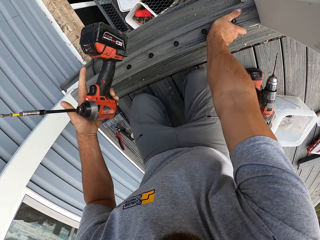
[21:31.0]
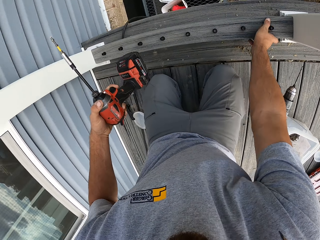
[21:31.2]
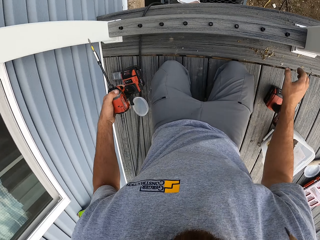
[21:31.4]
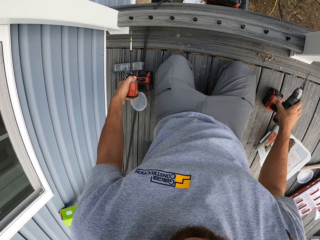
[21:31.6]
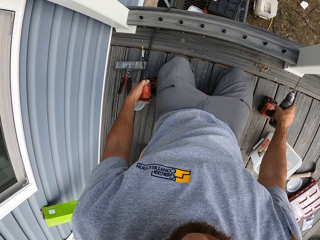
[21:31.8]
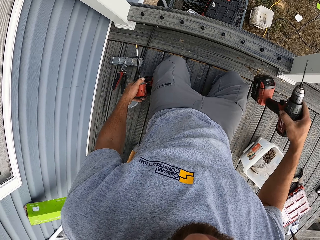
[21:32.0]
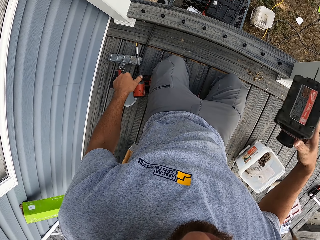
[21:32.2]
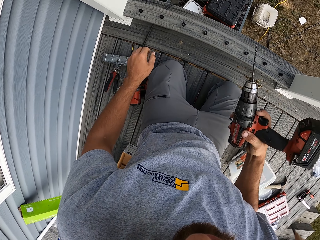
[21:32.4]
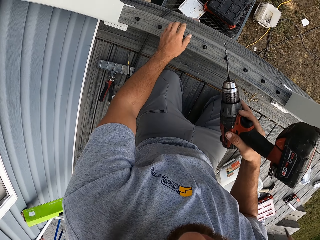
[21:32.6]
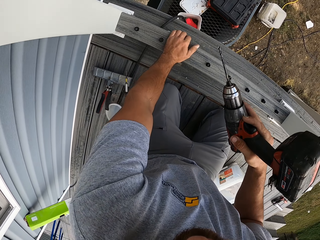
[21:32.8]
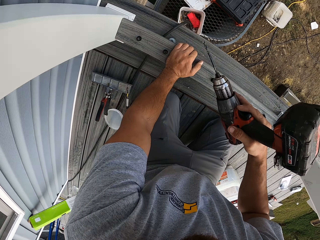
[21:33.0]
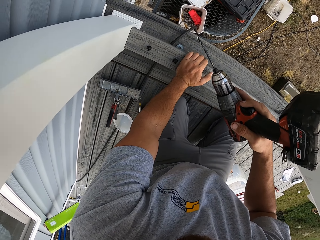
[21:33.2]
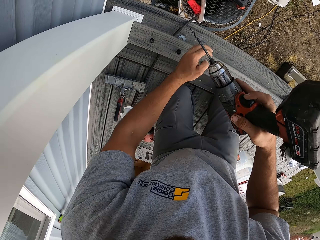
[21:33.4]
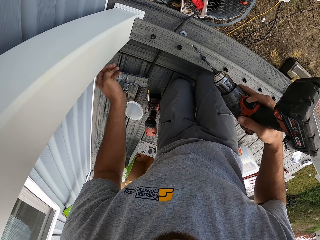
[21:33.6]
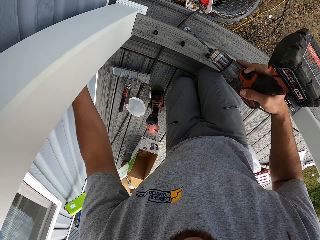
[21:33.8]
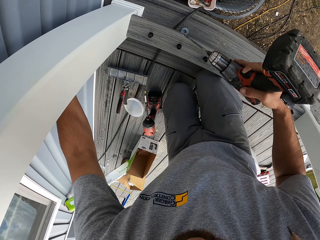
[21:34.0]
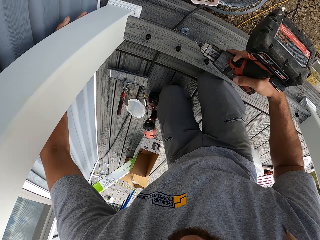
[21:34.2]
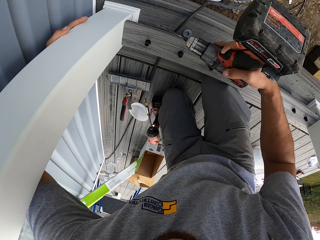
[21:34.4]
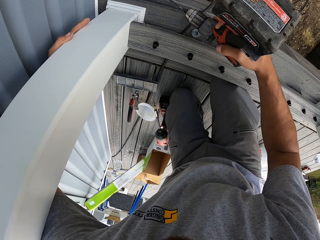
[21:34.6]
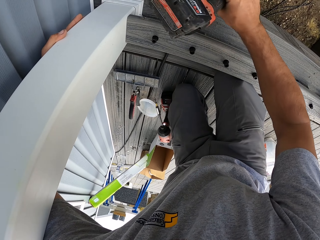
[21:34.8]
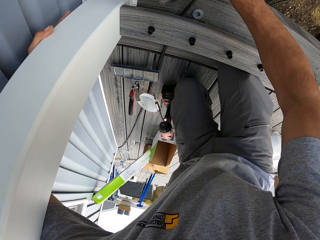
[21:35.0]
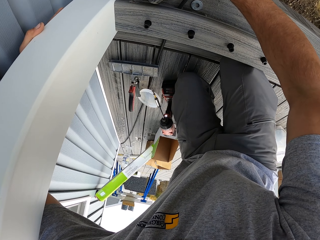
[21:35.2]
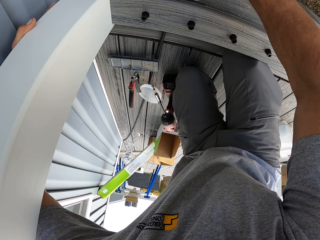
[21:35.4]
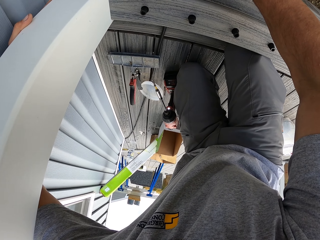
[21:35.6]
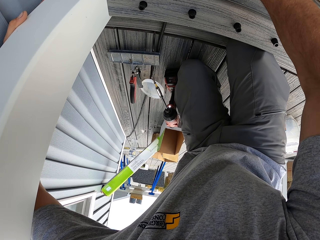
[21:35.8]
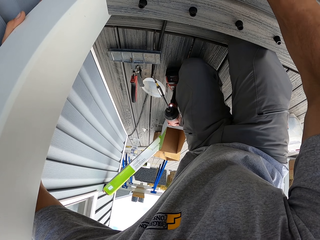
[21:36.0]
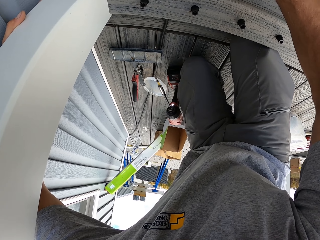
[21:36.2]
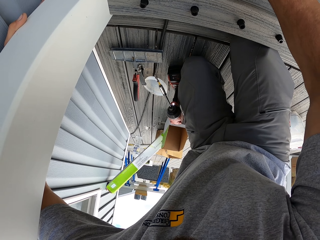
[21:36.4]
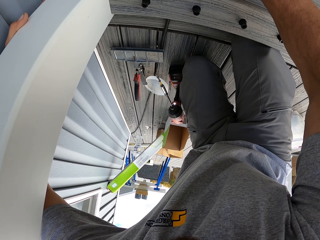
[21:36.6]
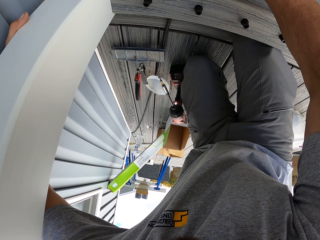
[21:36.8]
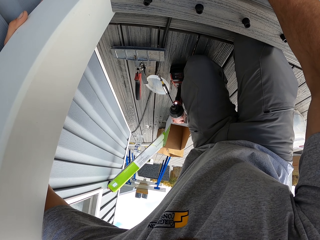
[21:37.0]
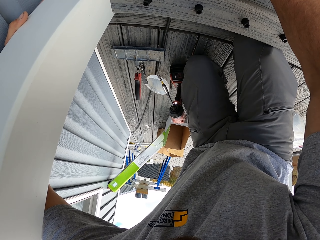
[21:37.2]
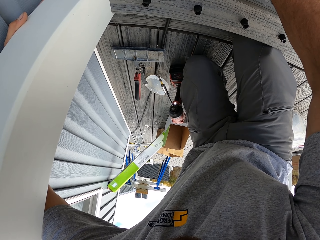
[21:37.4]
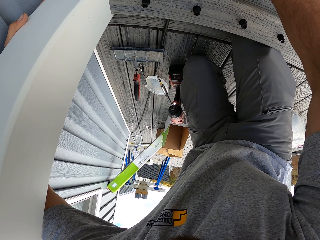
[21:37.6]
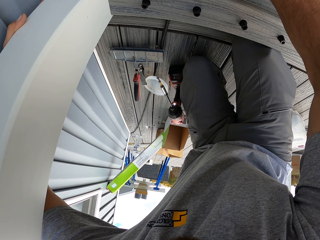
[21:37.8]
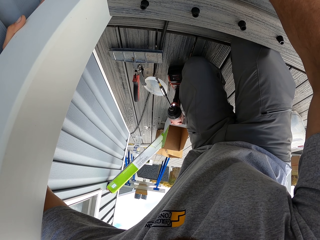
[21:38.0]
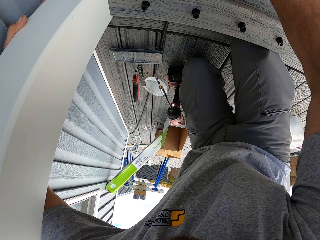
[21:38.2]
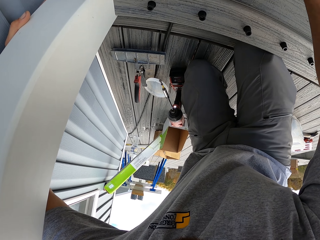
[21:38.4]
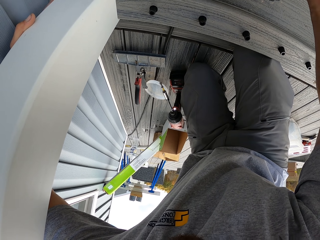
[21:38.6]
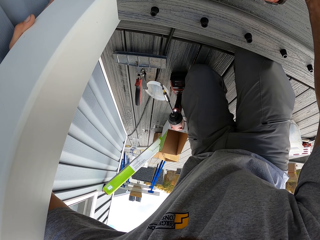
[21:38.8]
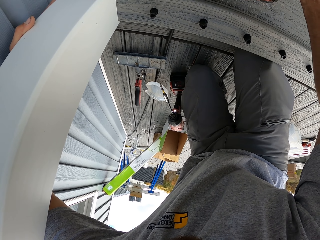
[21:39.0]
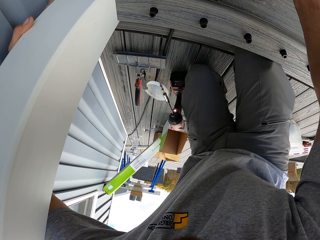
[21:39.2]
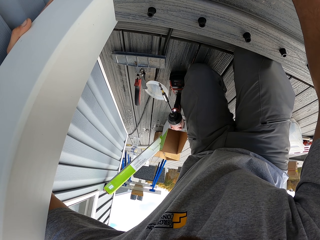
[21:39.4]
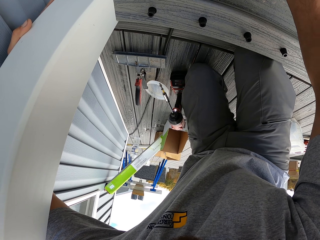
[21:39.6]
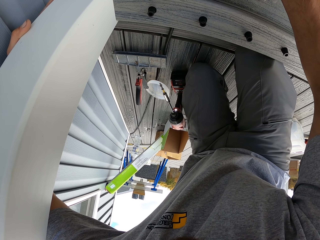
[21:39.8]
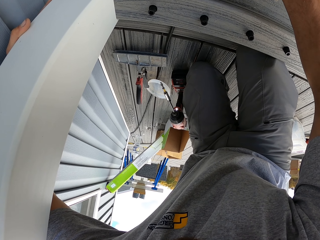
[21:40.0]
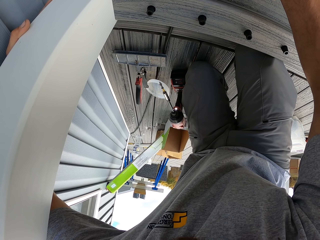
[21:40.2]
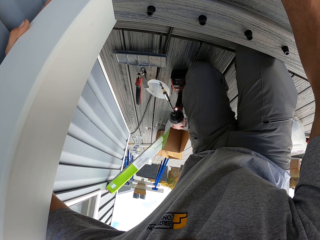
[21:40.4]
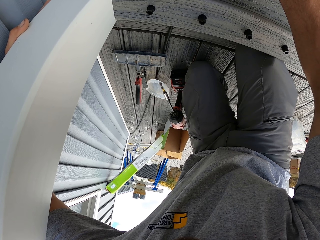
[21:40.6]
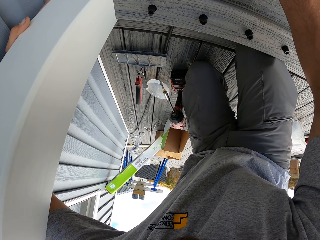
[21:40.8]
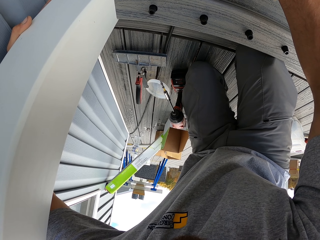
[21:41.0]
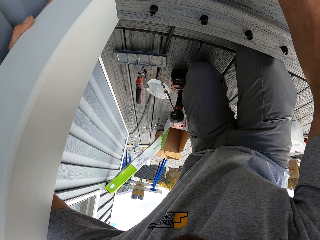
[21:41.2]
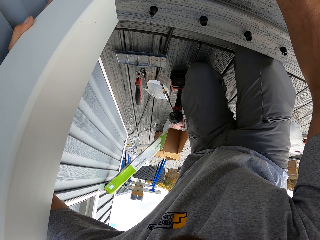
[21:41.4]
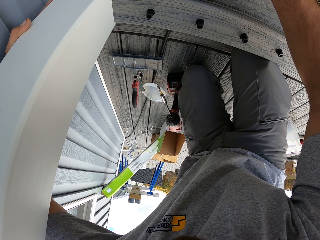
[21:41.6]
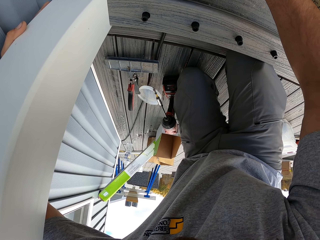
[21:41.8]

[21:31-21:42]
The camera wearer drills the wood. They pick up the drill. They stand up.

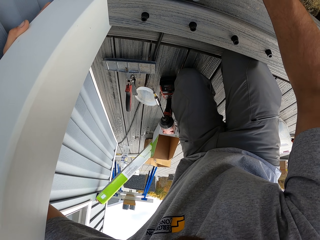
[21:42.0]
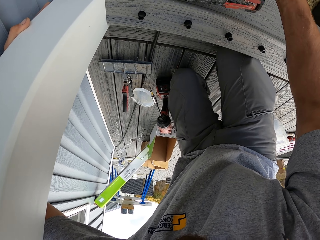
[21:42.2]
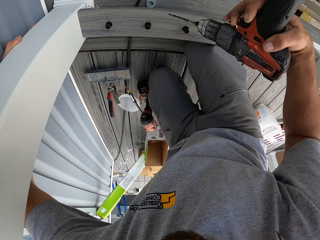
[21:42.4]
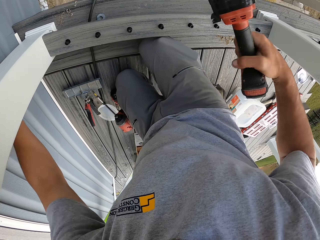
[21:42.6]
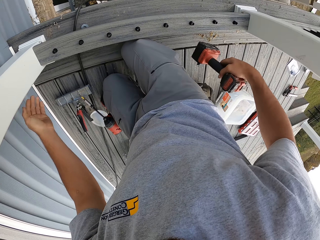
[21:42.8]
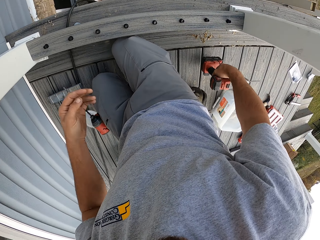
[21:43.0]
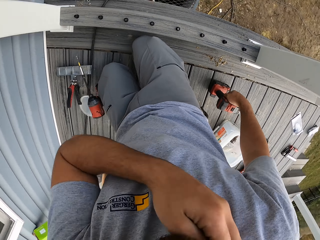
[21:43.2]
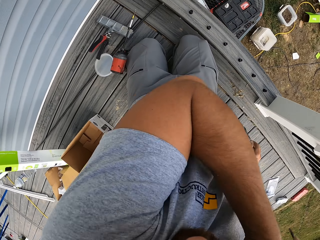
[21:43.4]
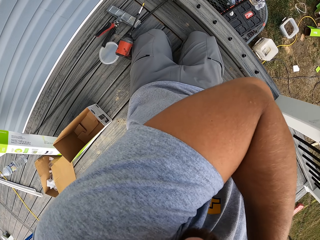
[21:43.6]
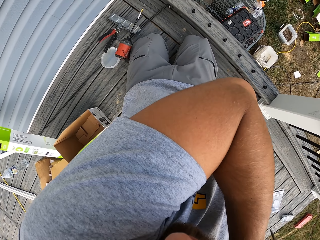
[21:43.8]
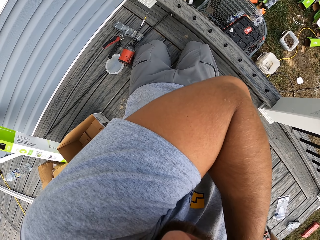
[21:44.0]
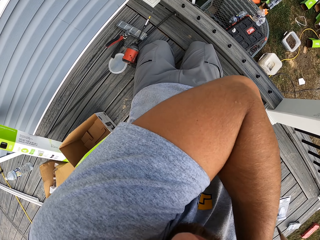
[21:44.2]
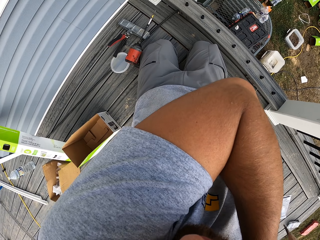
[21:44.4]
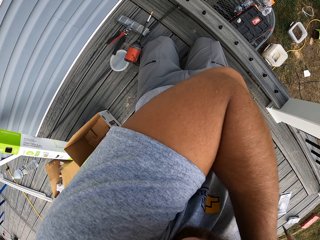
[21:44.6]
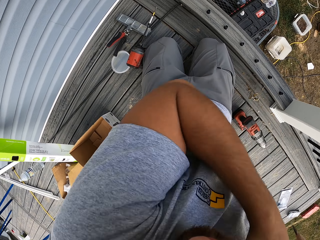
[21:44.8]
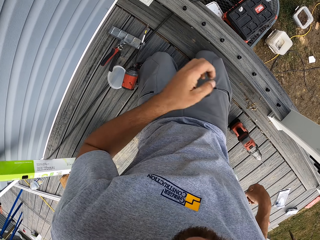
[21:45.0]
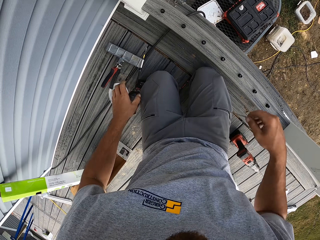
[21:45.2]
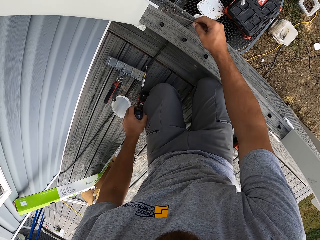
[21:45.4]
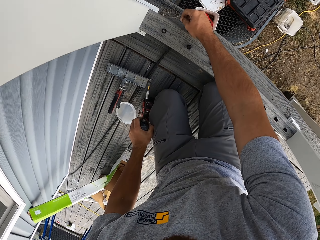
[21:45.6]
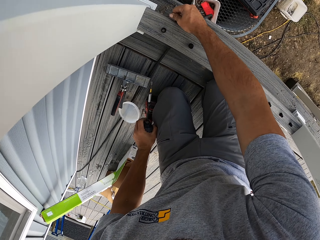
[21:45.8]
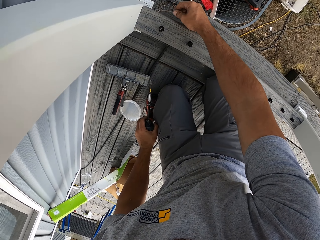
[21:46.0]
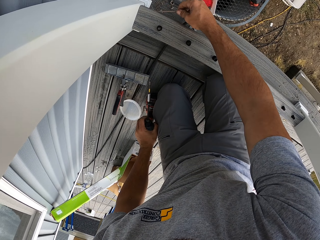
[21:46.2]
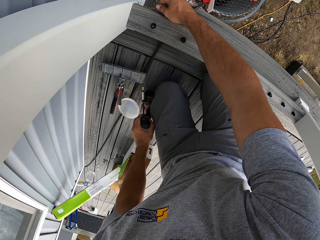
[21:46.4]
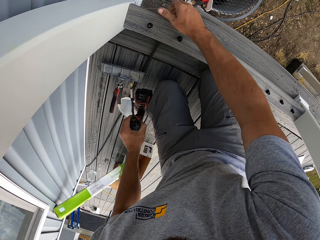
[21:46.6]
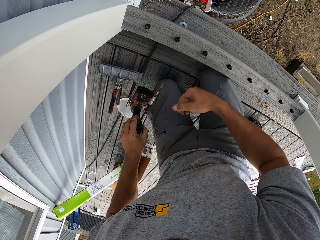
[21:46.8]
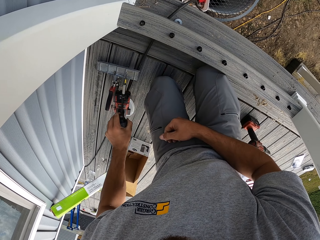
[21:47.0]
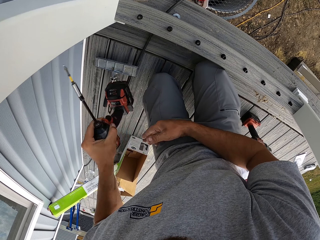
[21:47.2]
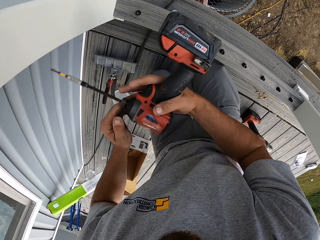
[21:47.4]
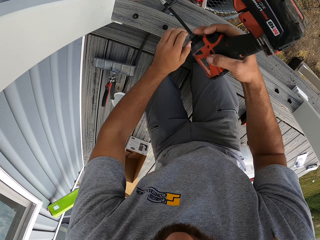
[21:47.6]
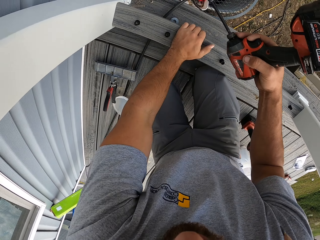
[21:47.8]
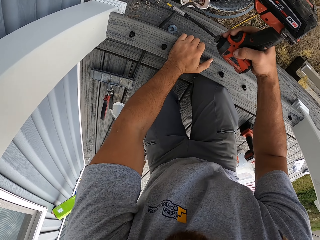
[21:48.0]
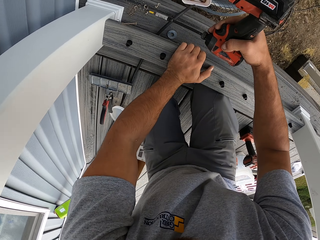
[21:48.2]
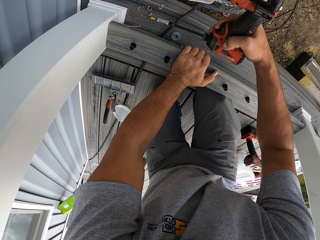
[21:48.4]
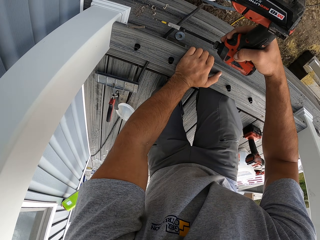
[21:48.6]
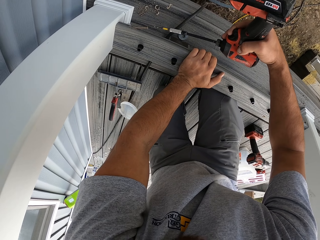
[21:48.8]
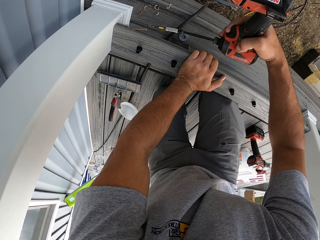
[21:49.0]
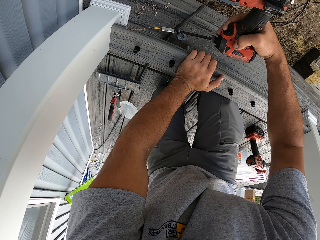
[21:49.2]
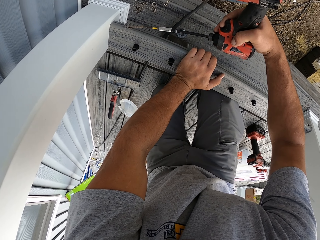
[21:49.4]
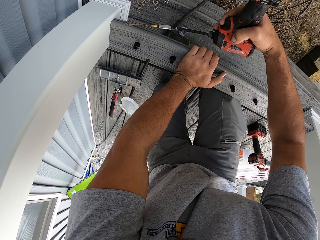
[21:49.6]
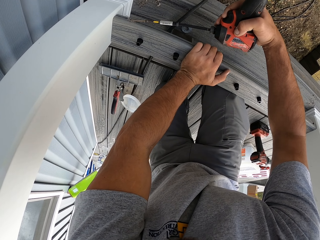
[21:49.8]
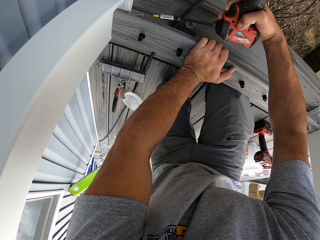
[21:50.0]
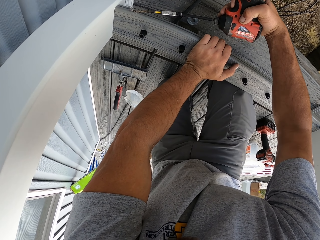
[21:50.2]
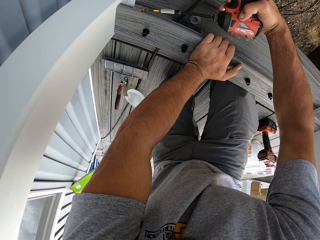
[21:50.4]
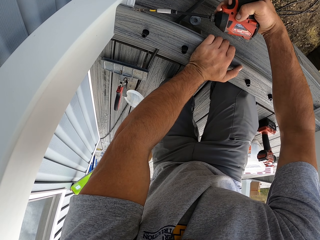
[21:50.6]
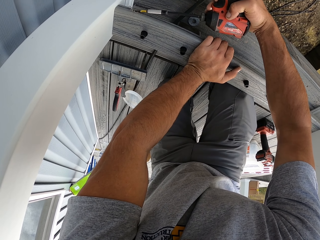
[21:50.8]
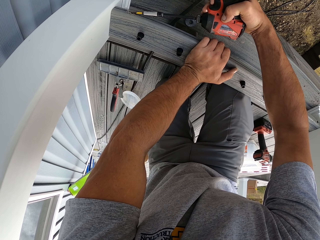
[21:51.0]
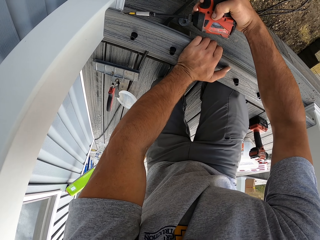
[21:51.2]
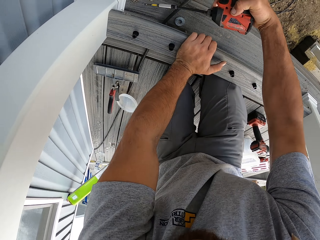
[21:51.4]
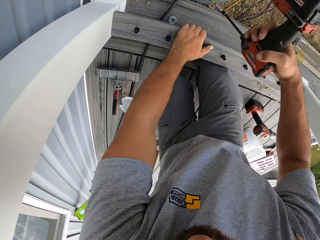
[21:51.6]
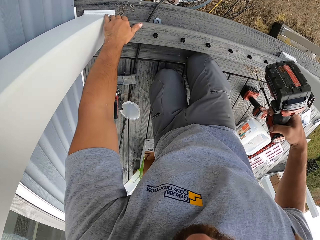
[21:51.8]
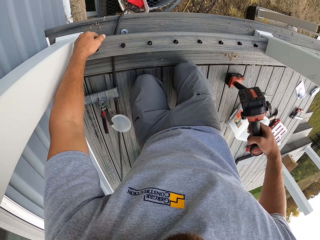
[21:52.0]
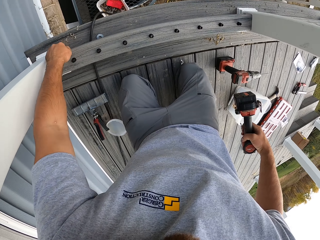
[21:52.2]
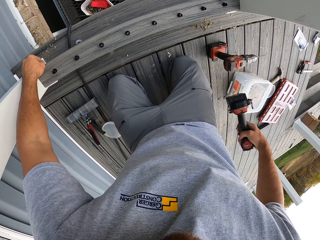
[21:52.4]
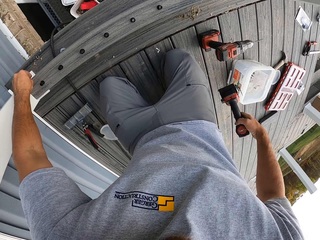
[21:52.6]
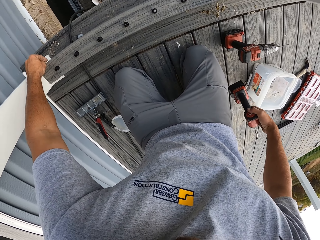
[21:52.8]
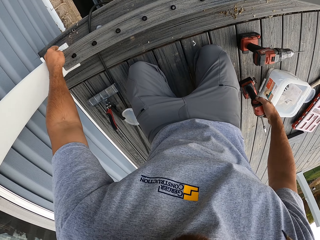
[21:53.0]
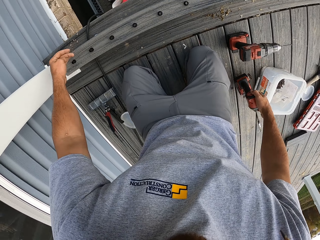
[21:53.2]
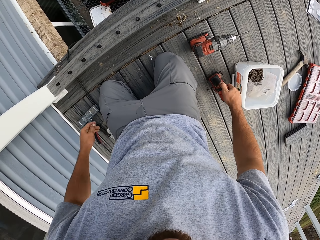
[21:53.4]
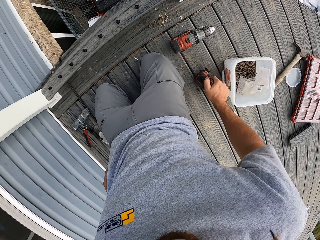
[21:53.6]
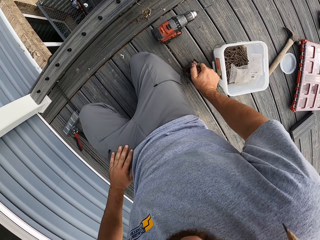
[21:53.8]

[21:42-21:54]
The camera wearer turns around. They scratch the wood with a nail. They lift the drill. They fix screws into the wood. They drill the nail. They lift a hand up.
